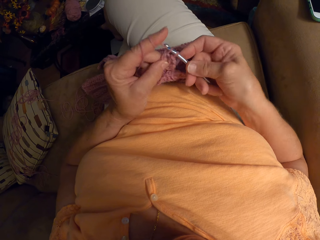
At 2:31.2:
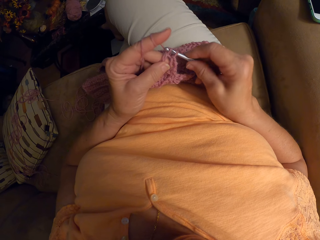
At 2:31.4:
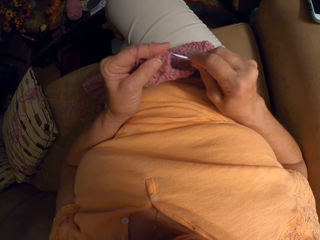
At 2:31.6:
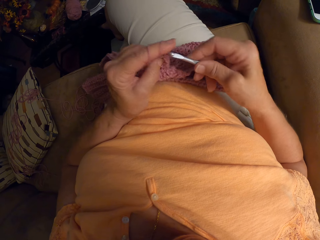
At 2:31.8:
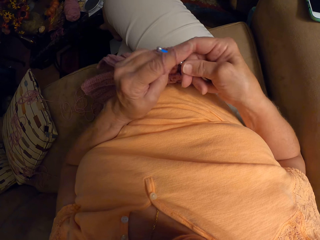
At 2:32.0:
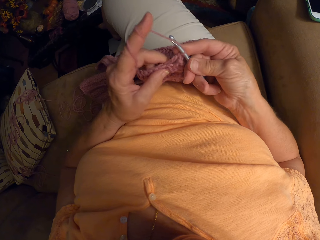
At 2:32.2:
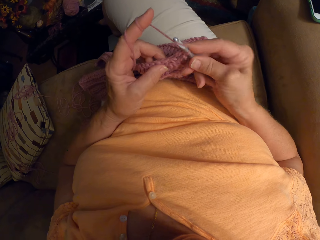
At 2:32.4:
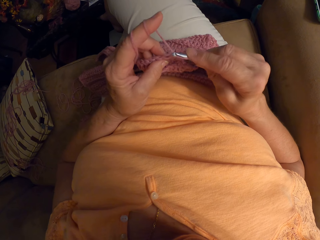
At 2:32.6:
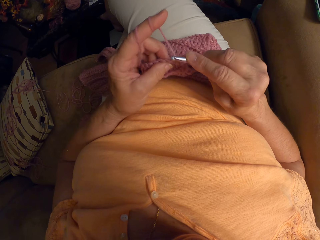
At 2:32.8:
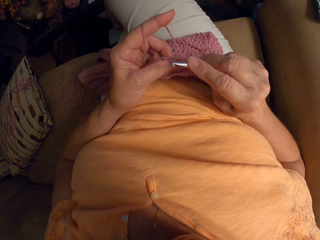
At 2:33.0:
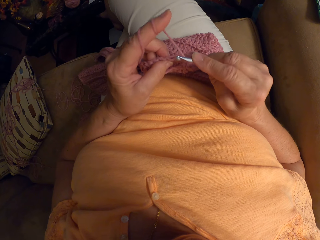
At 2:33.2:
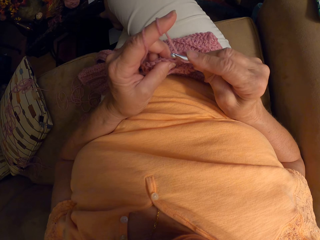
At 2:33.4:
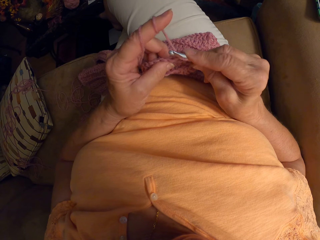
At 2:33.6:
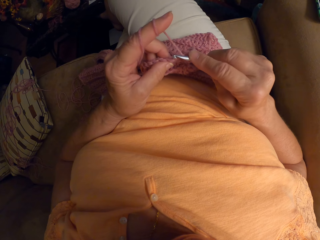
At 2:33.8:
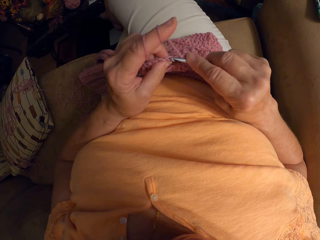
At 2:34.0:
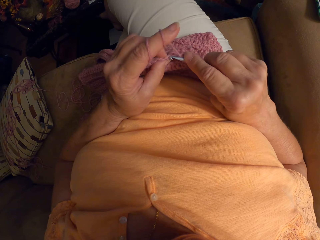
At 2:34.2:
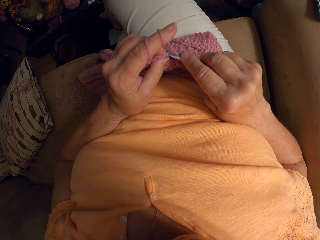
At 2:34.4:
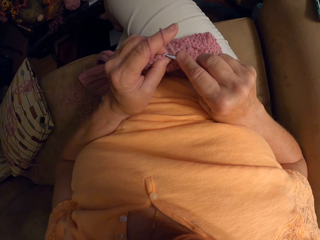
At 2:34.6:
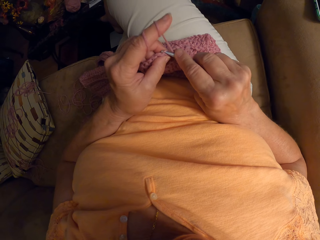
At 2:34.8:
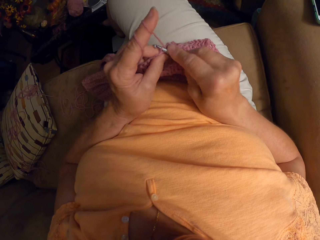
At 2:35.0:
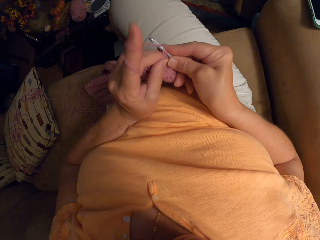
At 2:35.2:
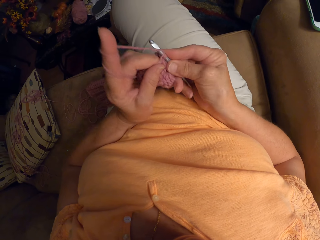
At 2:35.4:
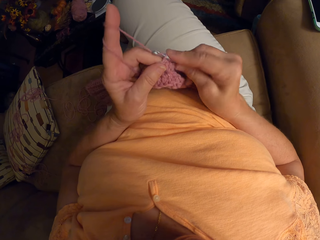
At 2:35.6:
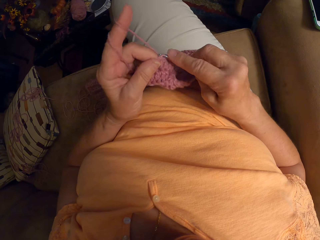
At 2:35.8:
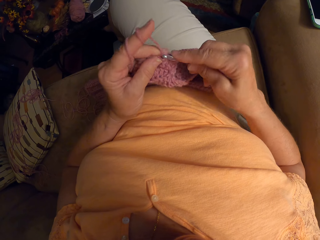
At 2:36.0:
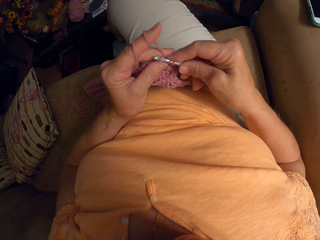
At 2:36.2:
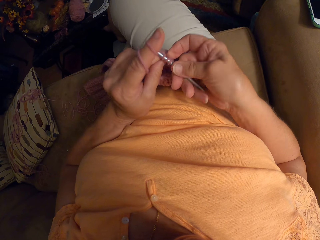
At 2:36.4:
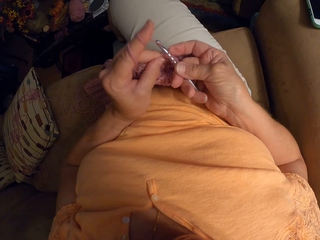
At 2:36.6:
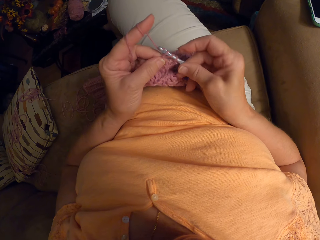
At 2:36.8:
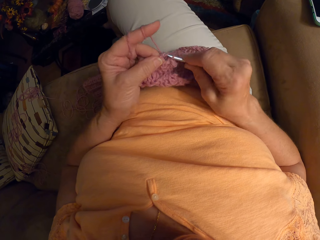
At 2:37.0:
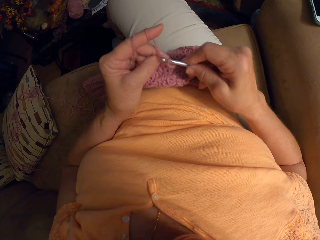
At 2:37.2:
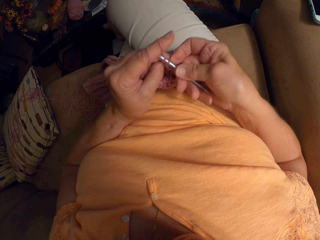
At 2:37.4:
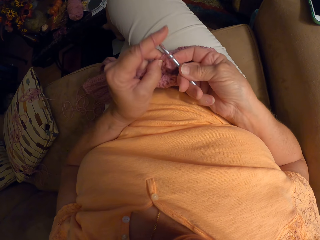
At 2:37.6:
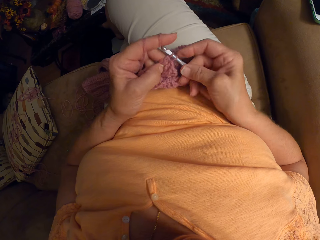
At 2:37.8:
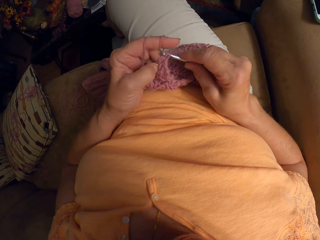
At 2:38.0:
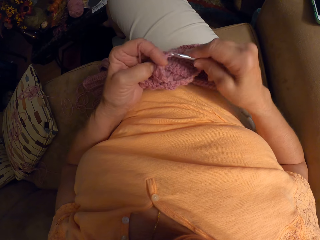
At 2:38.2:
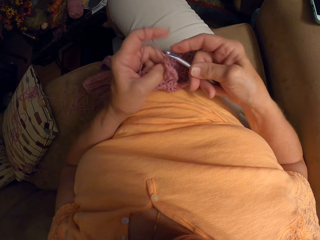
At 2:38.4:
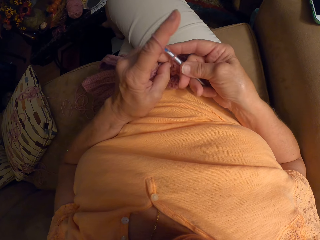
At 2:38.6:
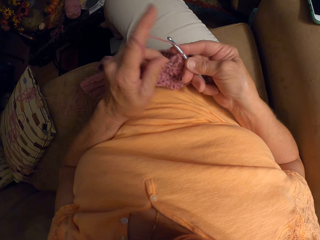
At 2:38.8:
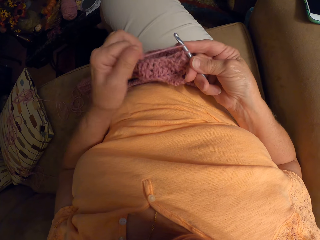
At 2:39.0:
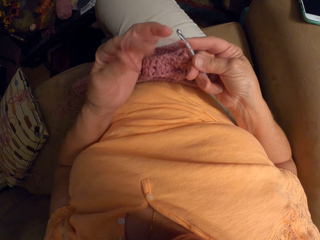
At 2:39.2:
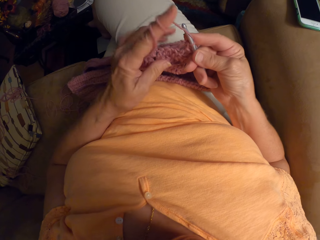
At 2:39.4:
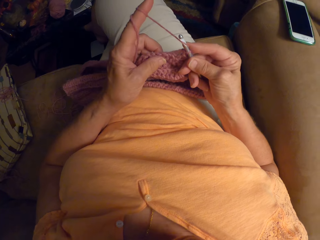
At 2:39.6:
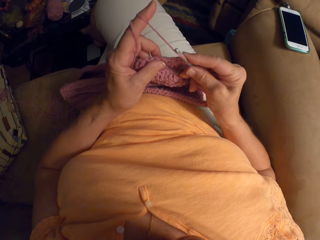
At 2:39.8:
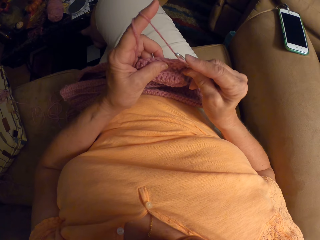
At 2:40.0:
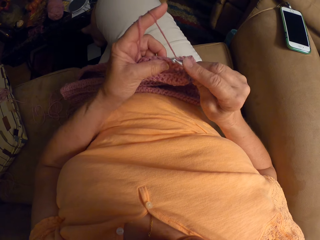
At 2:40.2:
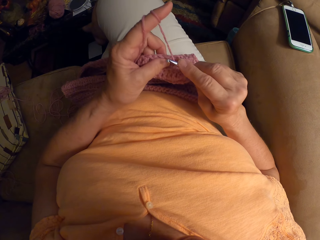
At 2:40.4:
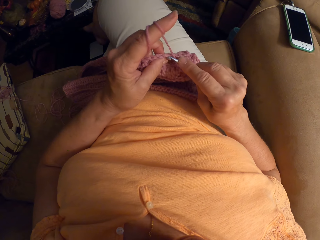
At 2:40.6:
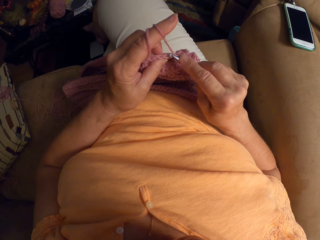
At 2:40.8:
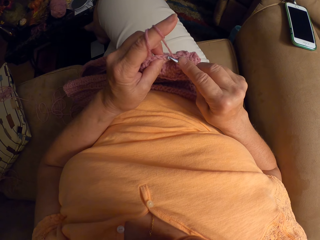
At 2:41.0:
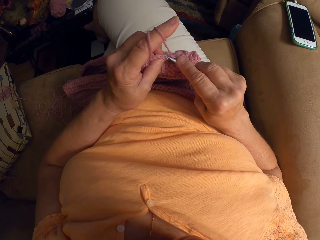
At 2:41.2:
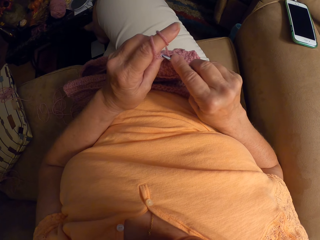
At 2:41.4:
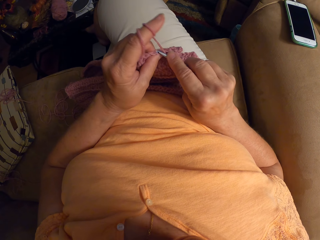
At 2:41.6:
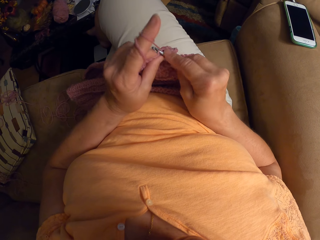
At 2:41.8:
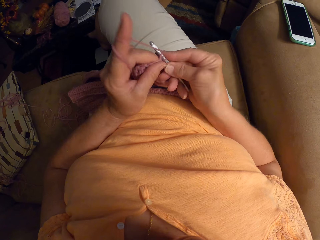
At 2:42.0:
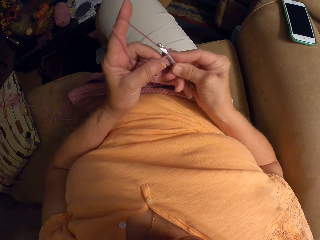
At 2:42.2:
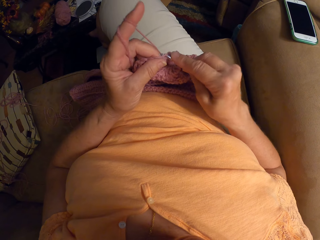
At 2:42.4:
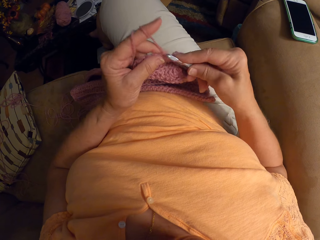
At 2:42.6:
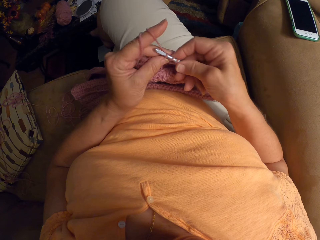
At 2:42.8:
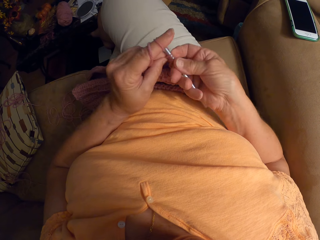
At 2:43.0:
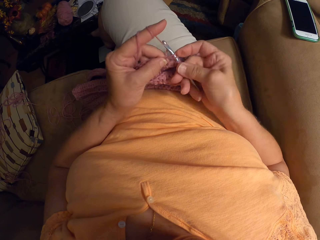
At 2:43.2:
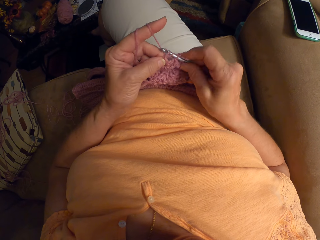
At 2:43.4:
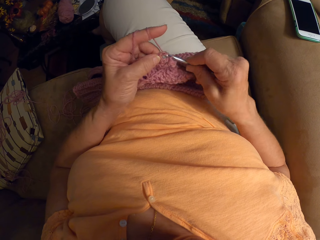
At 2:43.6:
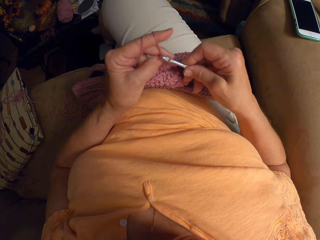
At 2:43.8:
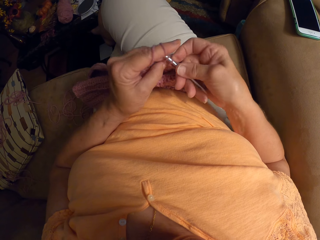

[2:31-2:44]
The camera wearer lets go of the knitted yarn. She rolls the yarn on her finger. She holds the knitted yarn with her fingers. She knits the yarn with a knitting needle.

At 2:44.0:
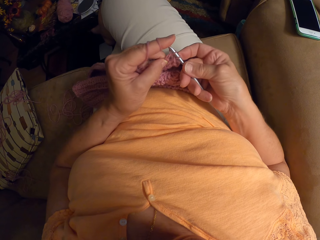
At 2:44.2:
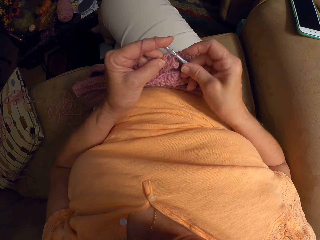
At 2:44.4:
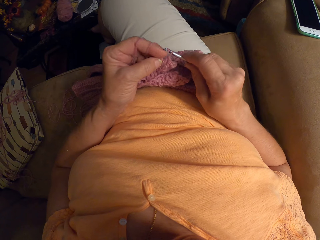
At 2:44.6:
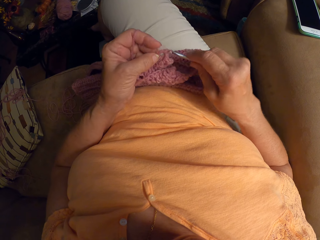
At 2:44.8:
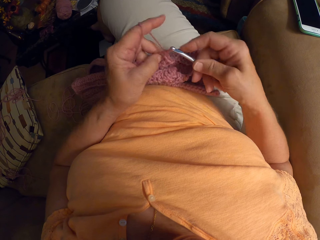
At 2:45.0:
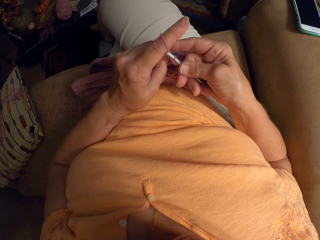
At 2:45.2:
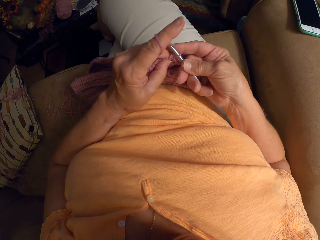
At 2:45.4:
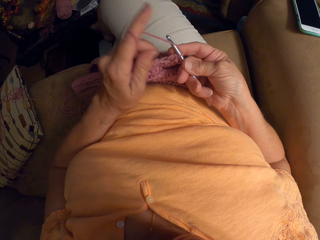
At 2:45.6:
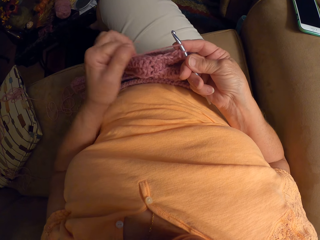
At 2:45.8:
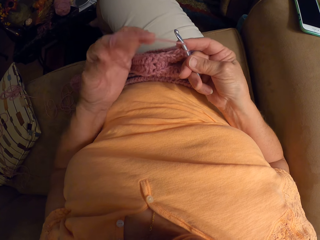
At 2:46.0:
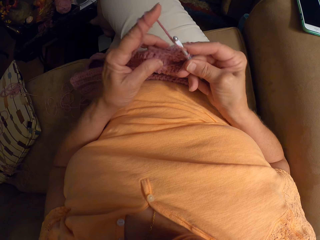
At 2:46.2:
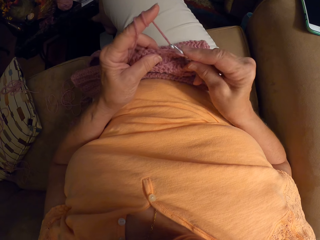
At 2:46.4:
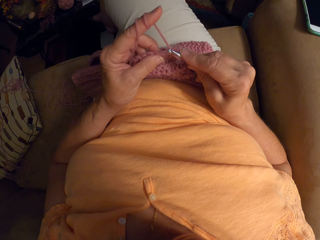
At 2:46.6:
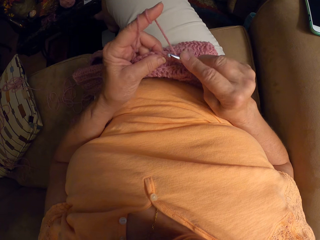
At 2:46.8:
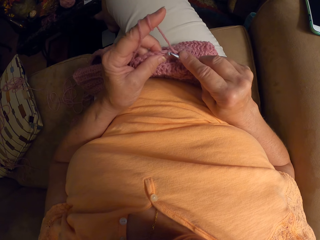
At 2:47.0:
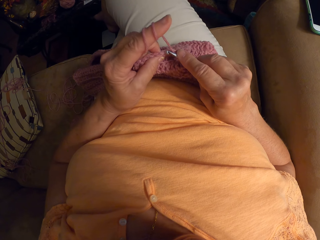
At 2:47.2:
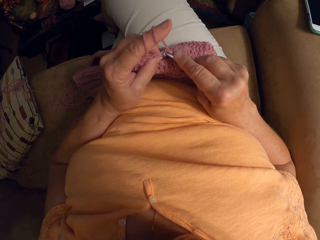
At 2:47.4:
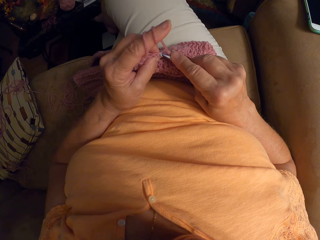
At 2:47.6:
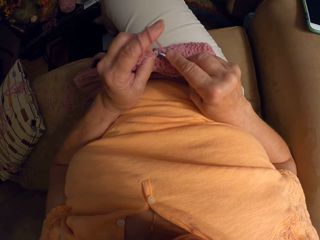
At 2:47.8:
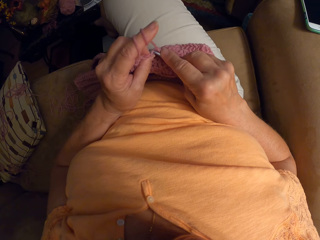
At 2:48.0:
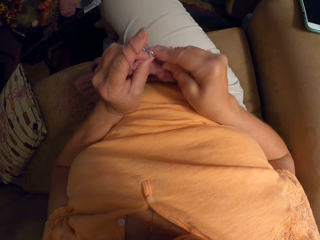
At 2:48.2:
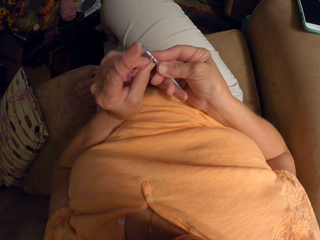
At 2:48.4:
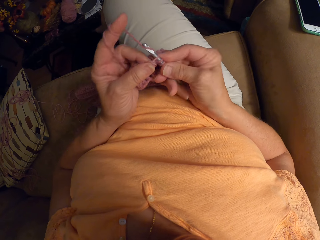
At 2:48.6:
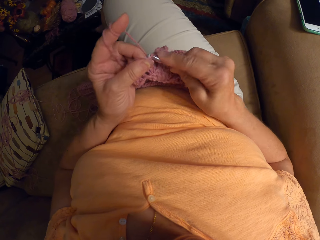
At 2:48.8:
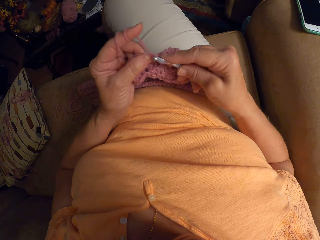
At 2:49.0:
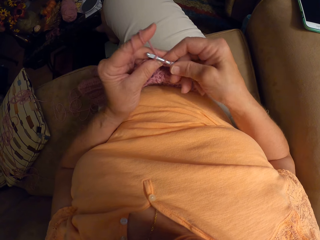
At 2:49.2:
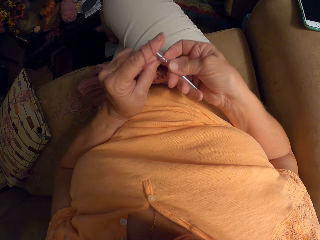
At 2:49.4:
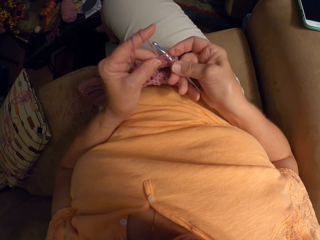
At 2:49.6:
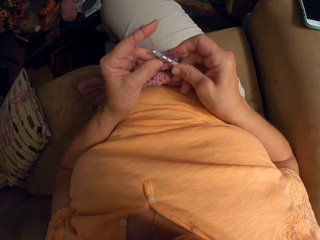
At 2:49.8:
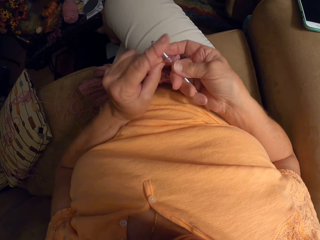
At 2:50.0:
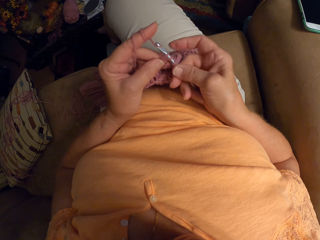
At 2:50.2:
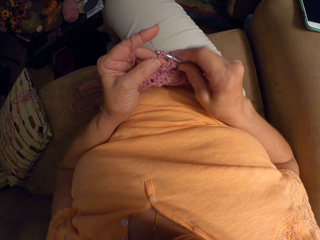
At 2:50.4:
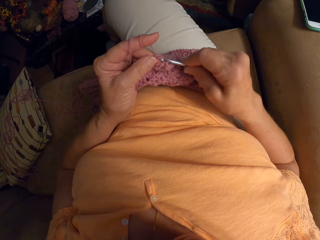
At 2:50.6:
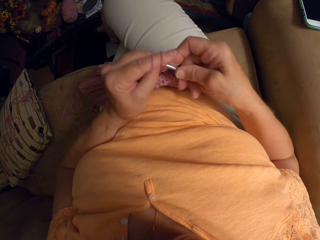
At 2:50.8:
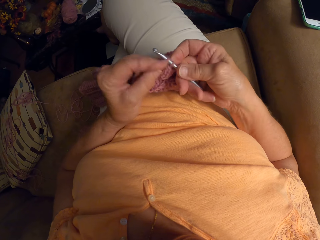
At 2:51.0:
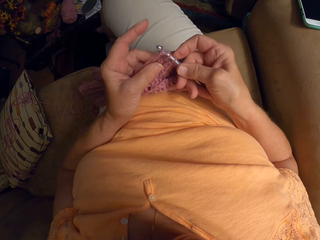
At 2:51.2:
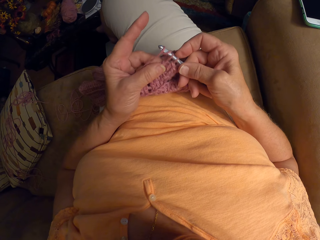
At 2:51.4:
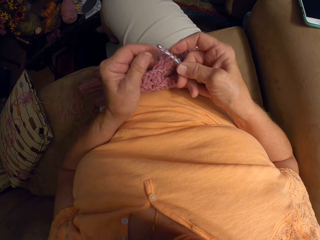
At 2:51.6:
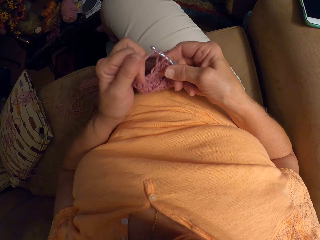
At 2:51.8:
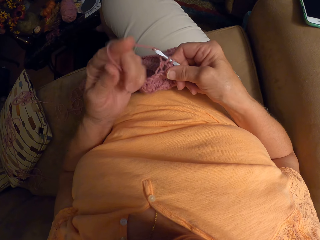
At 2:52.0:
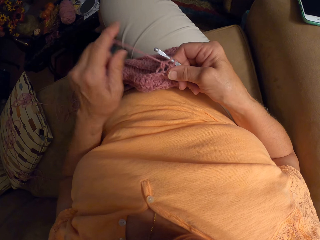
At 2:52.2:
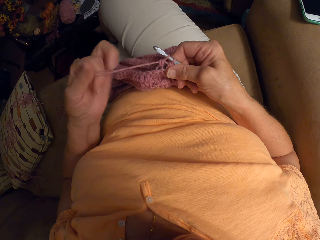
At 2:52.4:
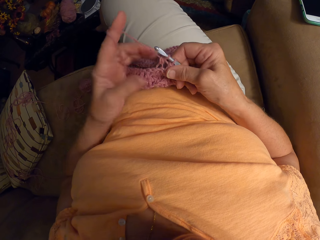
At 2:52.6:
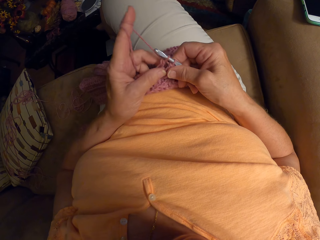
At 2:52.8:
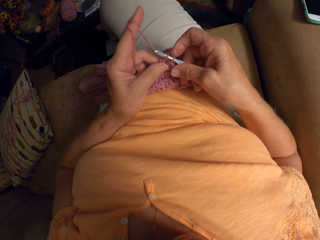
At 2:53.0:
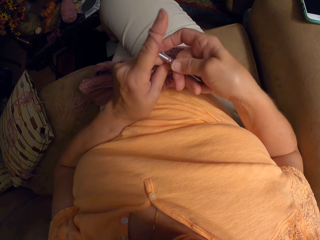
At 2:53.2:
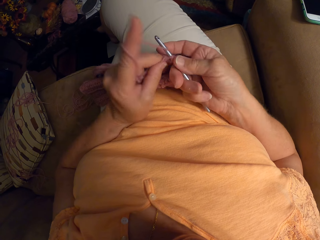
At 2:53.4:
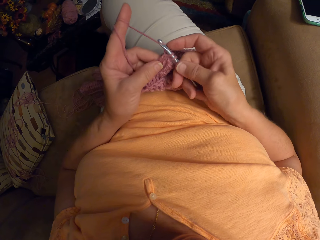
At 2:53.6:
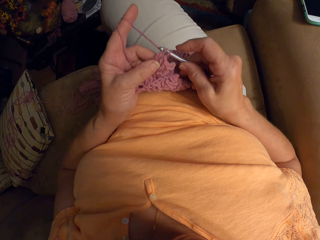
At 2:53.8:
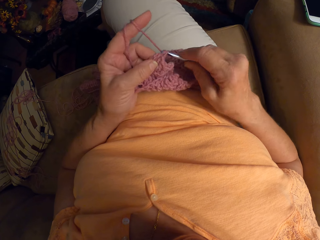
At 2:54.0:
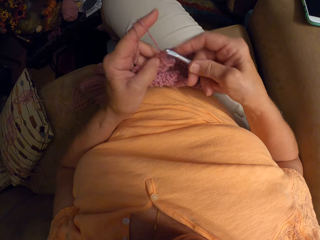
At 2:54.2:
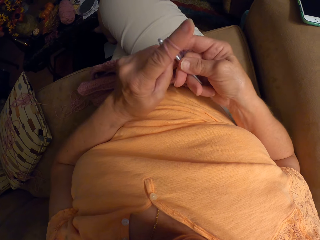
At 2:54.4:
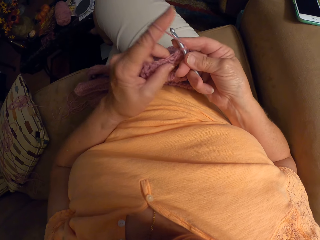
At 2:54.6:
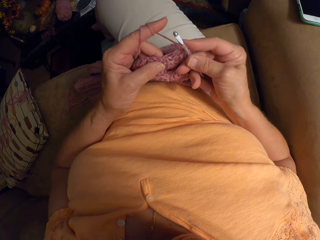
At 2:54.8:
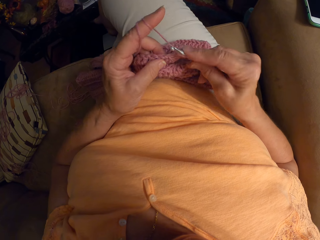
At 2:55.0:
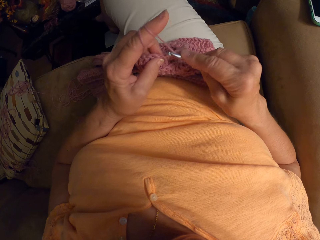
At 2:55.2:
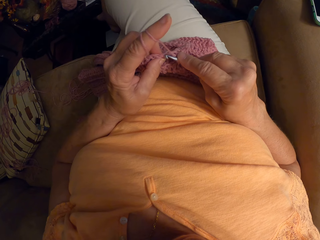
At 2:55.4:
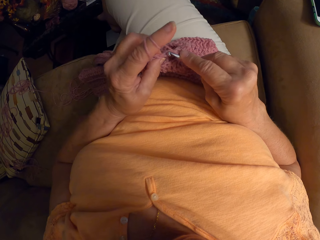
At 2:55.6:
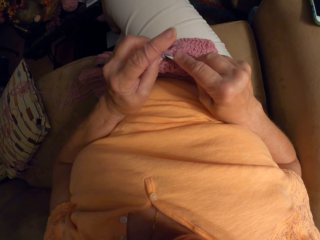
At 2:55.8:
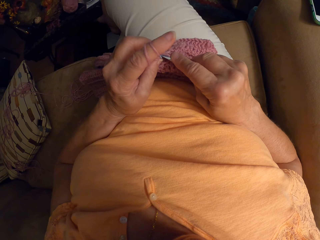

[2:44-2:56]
The camera wearer lets go of the knitted yarn. She rolls the yarn on her finger. She holds the yarn with her fingers. She knits the yarn with a knitting needle. She lets go of the yarn. She rolls the yarn on her finger. She holds the yarn with her fingers. She knits the yarn with the knitting needle.
